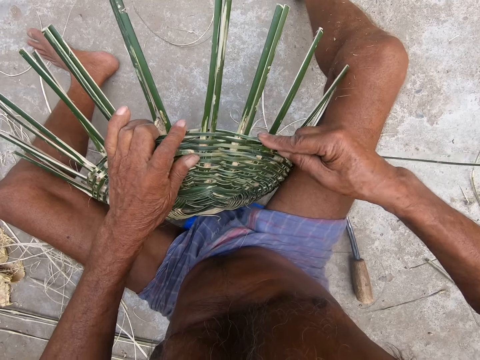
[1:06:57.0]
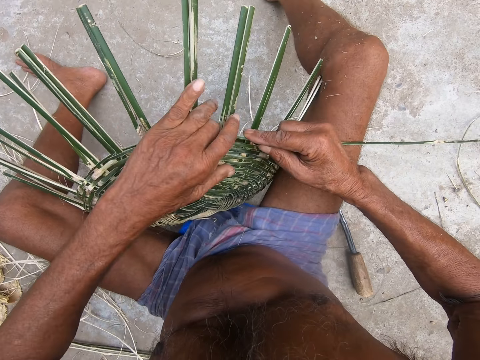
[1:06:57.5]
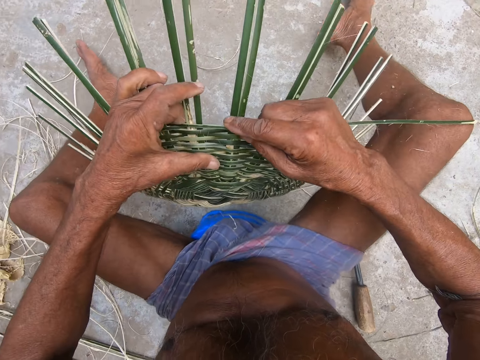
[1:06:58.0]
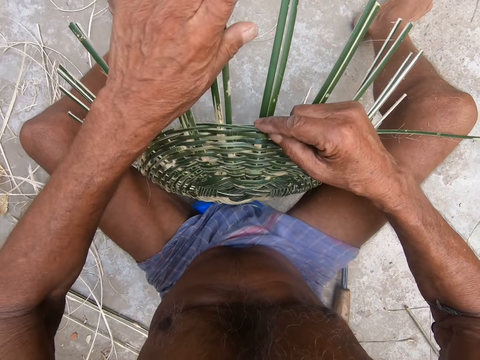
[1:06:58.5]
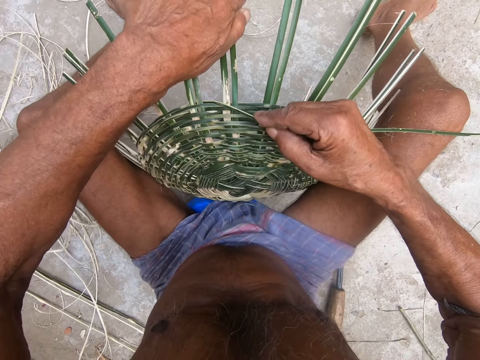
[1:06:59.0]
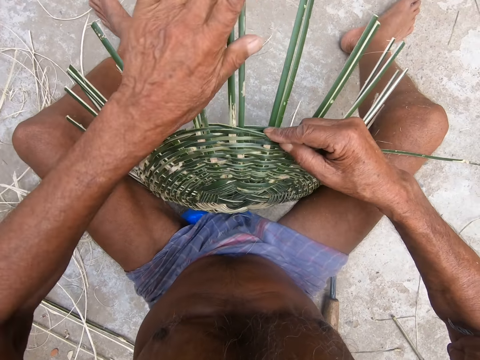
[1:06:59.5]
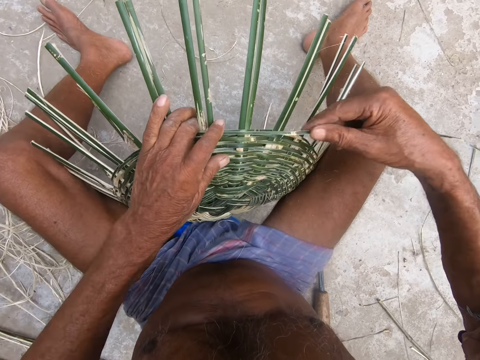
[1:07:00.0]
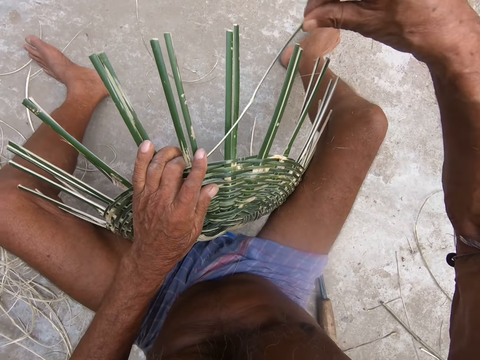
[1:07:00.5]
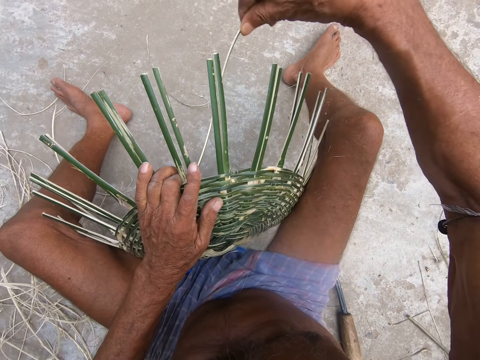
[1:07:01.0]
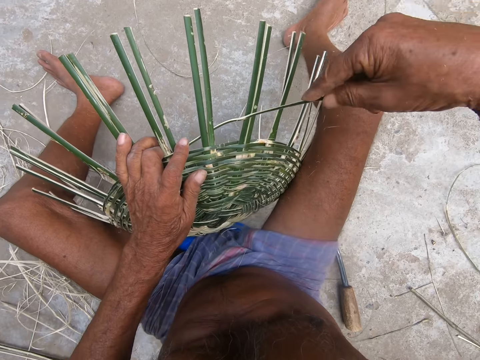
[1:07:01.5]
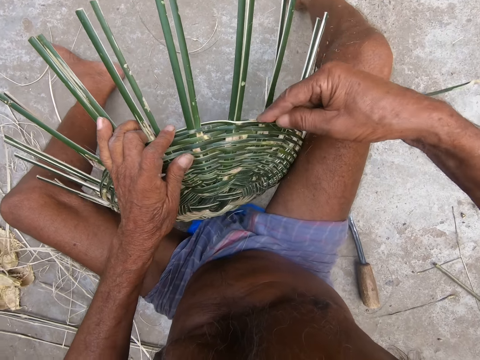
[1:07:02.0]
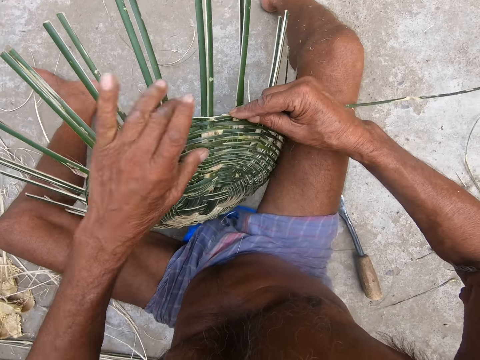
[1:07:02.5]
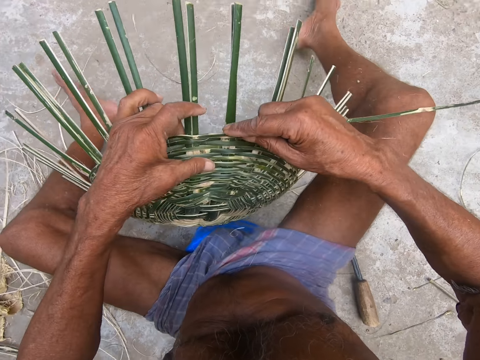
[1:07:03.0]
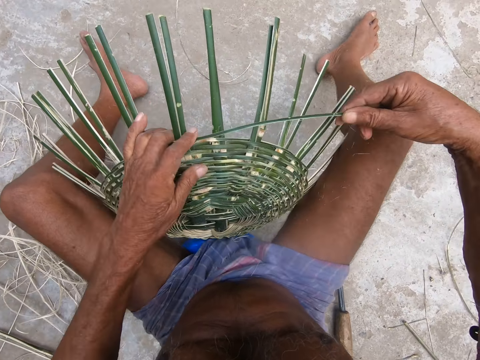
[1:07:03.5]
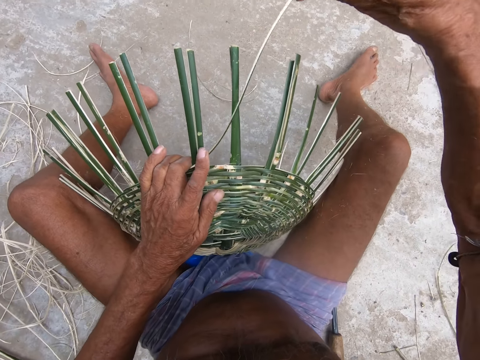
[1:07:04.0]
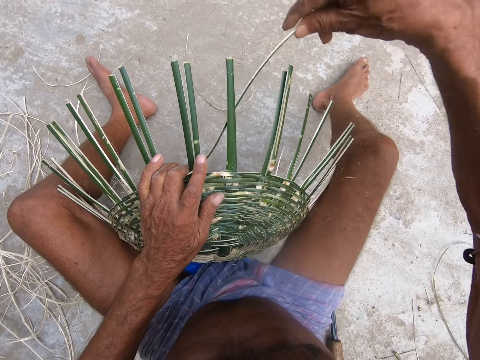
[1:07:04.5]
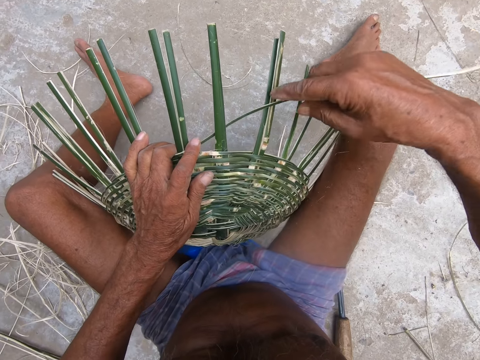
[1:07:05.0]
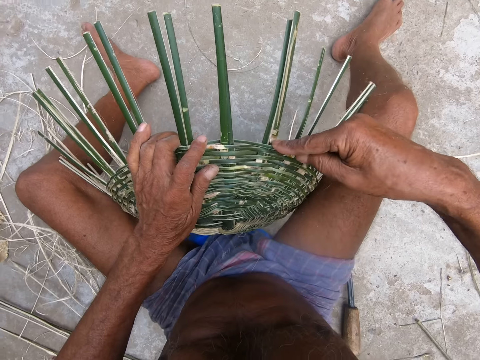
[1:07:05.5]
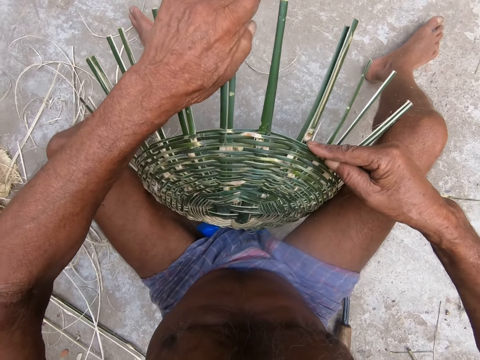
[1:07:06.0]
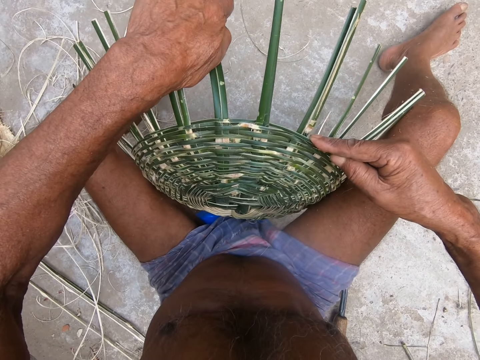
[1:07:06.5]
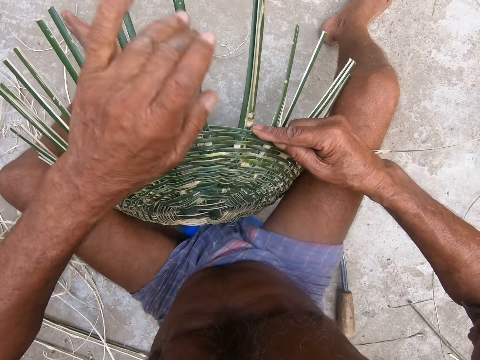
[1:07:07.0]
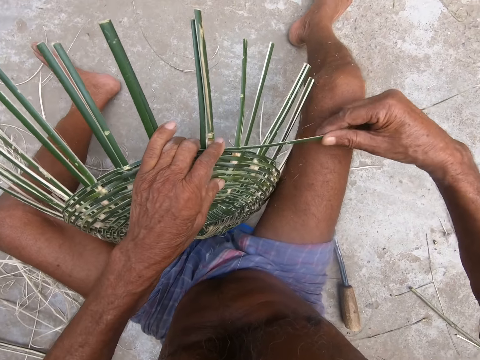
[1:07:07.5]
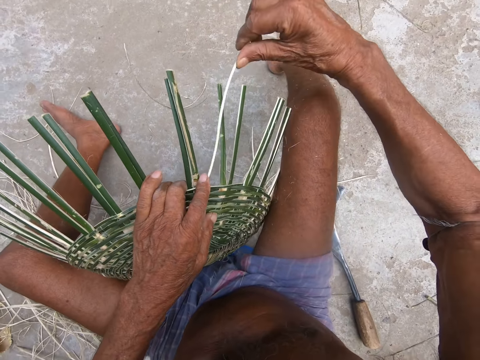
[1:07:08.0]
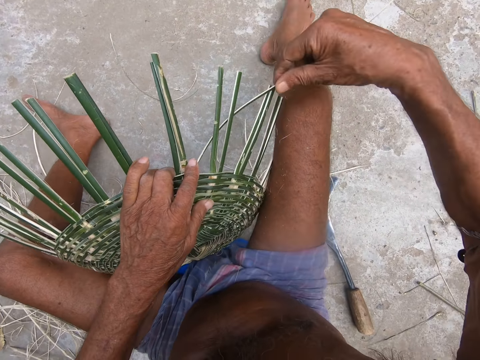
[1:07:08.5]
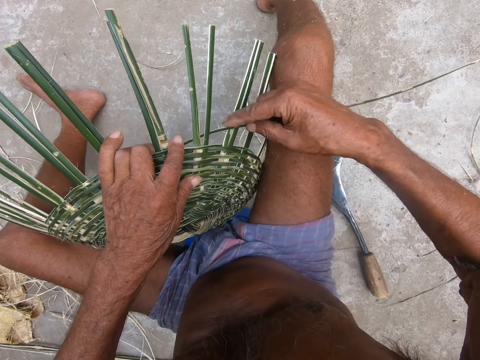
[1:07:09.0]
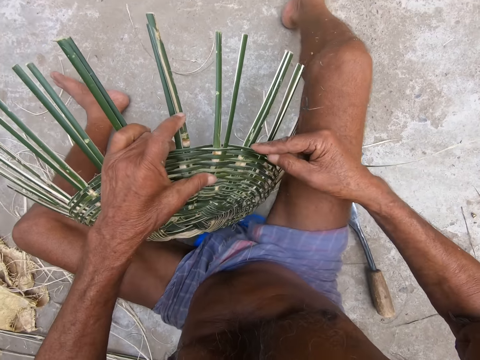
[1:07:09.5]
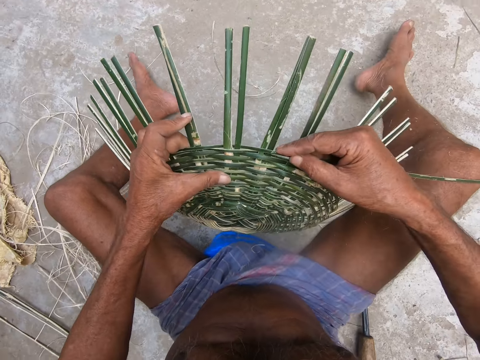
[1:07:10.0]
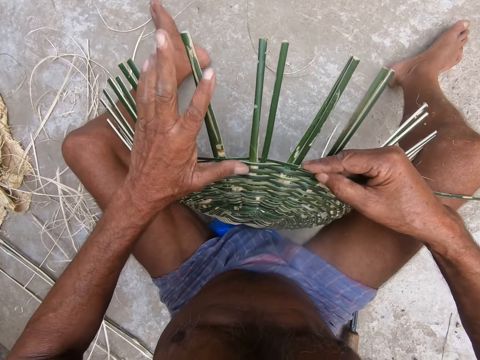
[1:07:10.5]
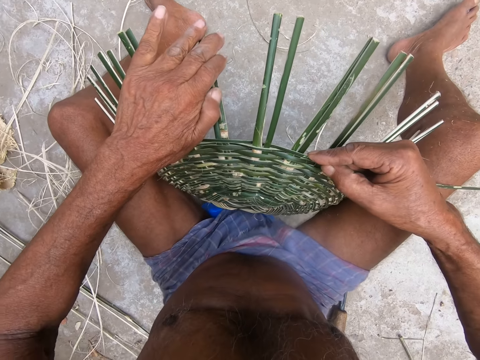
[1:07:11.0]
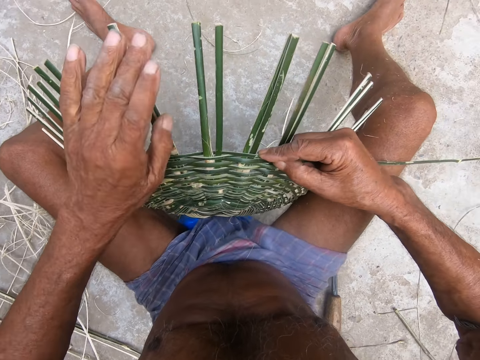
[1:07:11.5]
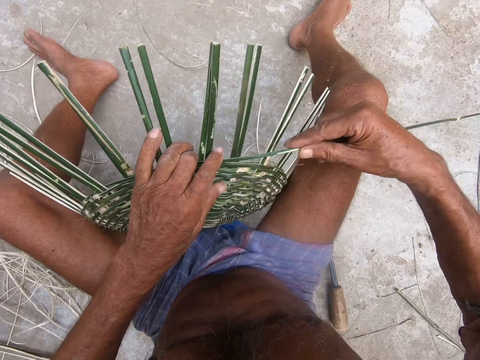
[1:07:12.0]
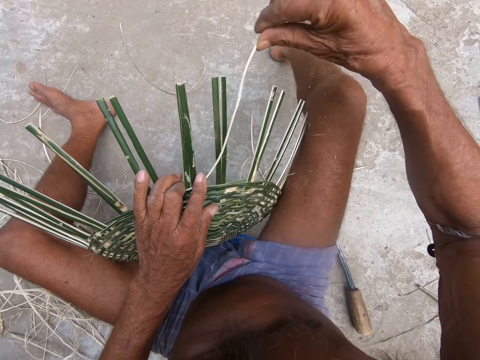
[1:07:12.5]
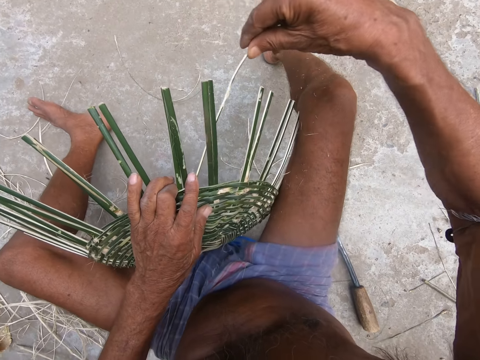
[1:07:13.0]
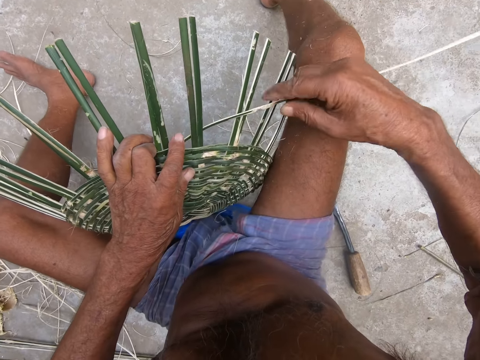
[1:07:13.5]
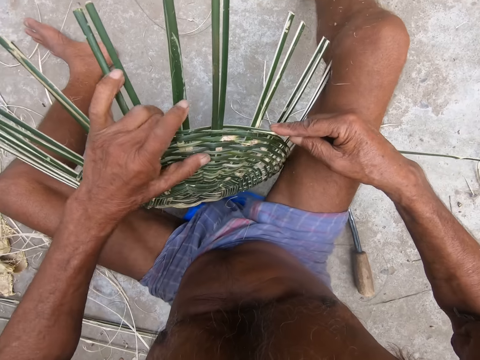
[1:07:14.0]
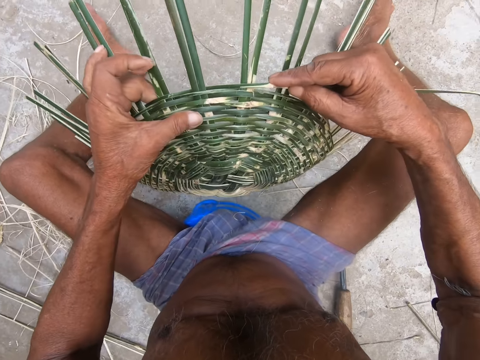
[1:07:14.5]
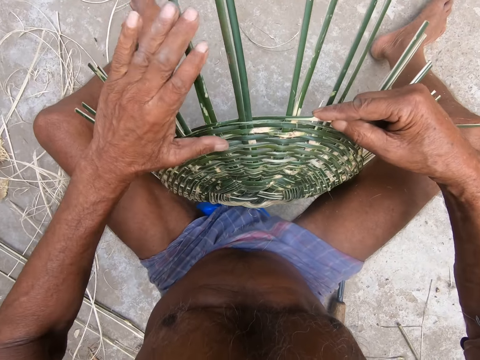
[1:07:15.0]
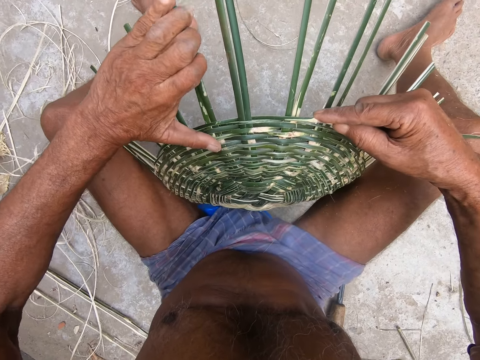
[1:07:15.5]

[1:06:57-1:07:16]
The camera wearer fixes a sisal. They rotate the basket. They push the sisal. They tighten the basket. They rotate the basket. They fix a sisal and push the sisal. They fix a sisal. They rotate the basket. They fix a sisal. They rotate the basket.

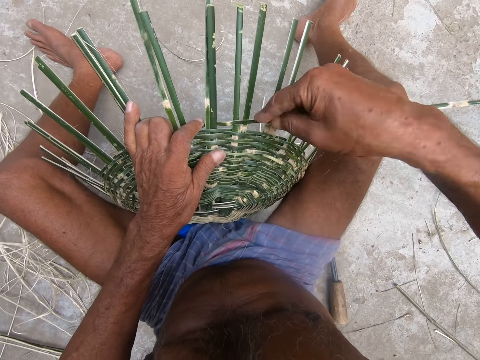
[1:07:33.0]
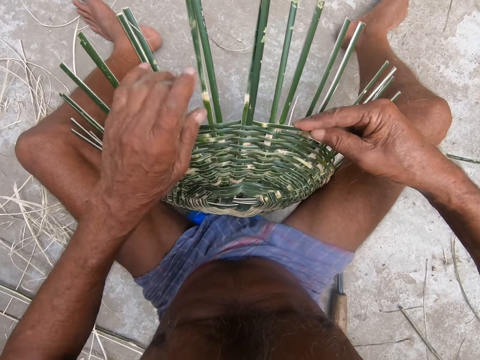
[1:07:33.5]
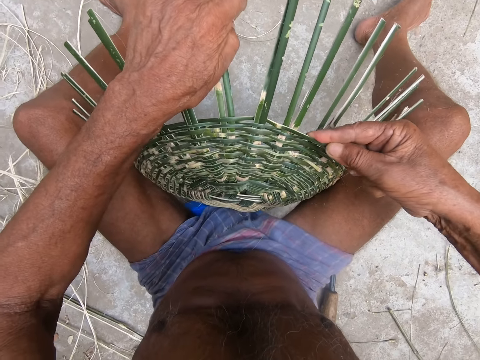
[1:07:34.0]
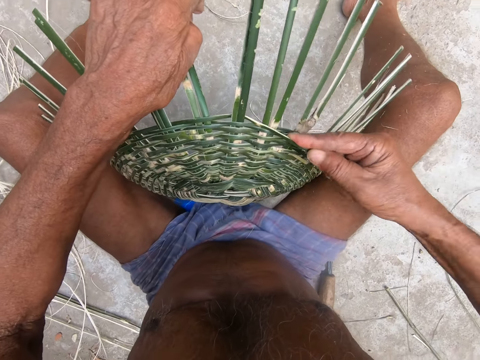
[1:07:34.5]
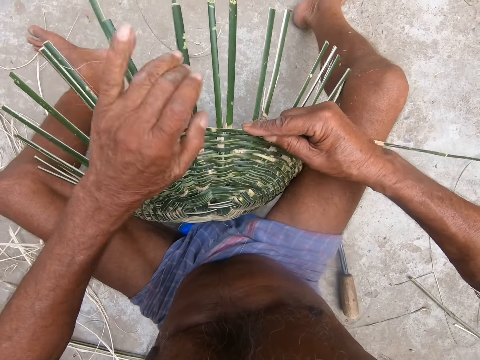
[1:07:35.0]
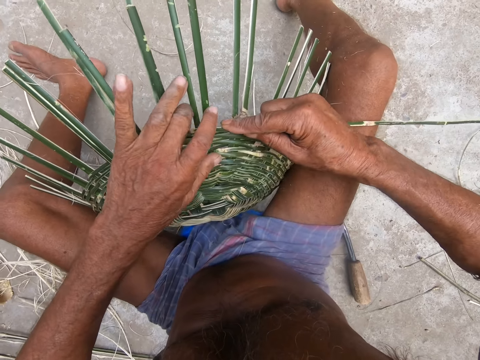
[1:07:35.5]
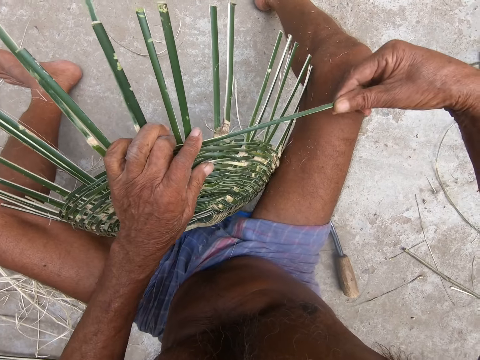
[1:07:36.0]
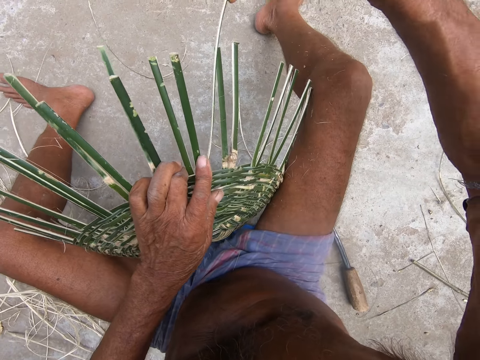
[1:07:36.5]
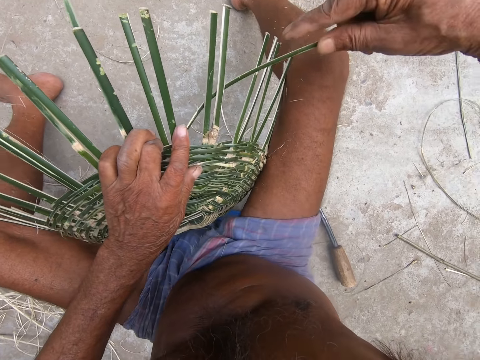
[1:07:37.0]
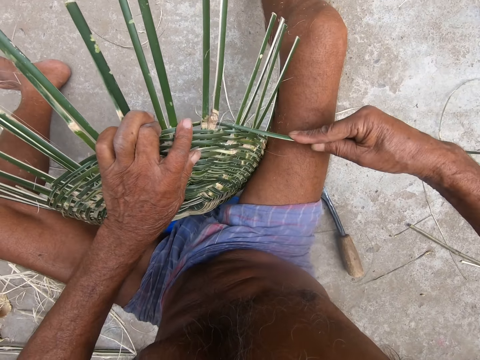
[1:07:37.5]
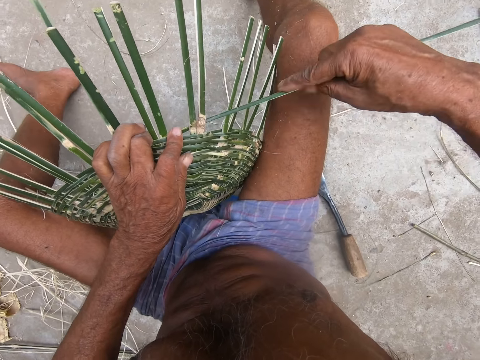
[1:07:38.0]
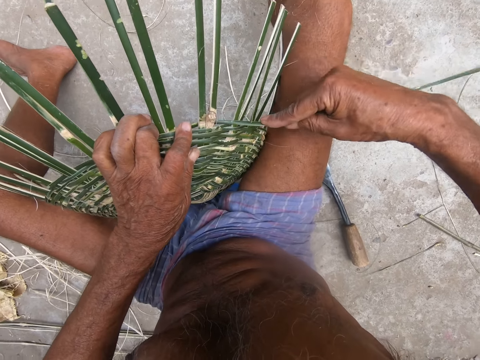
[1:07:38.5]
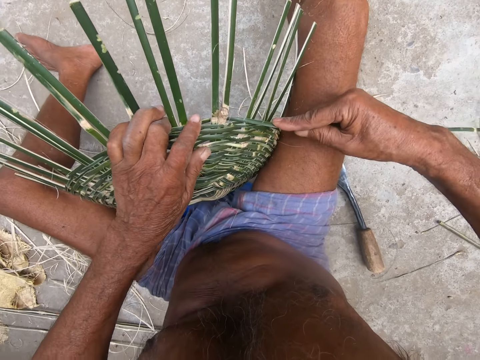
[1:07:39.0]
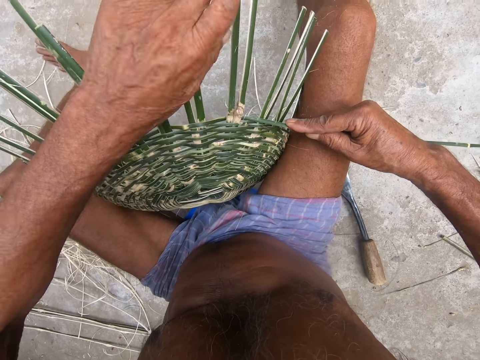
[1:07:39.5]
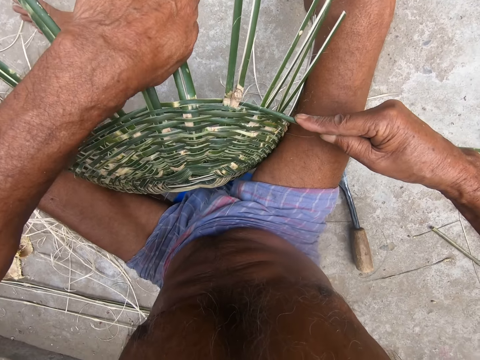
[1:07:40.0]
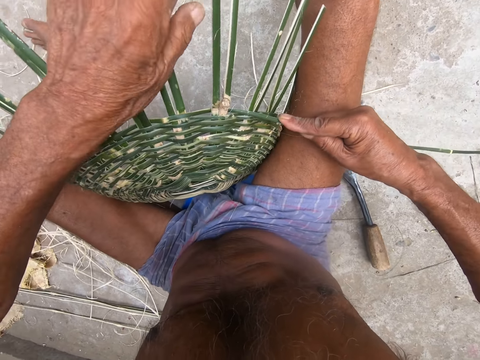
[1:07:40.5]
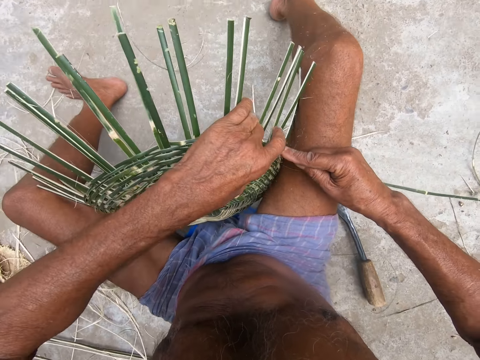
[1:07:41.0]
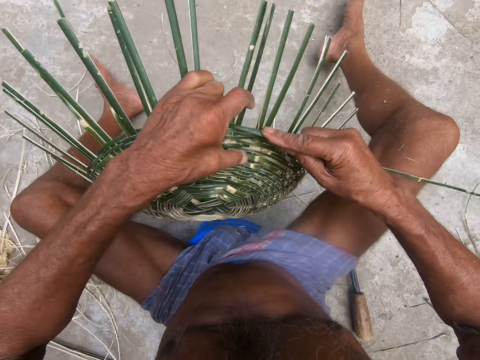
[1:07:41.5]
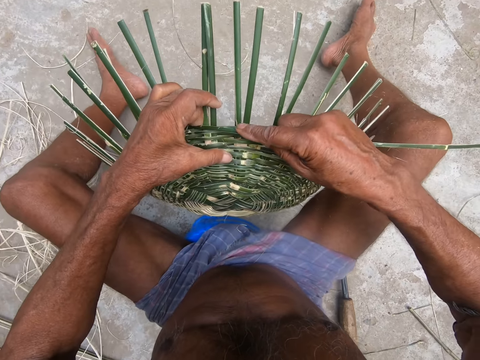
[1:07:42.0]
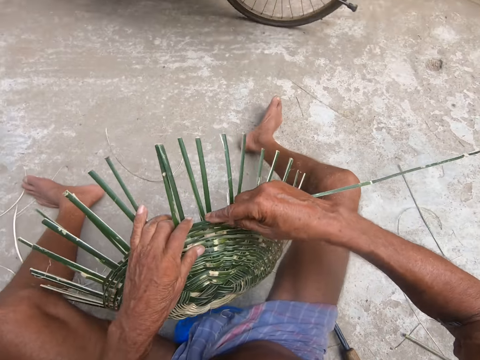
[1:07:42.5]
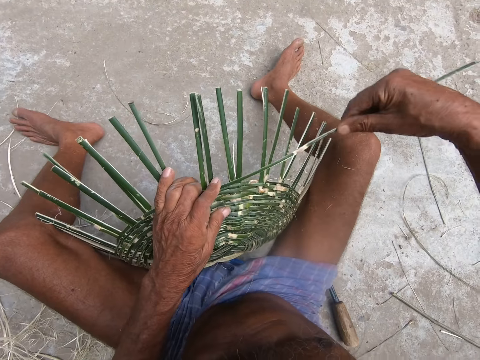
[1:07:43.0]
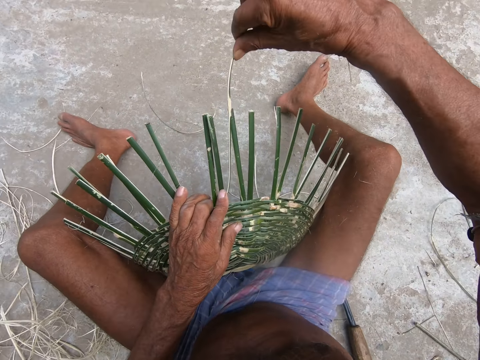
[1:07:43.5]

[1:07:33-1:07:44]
The camera wearer pushes a sisal. They fix a sisal. They straighten a sisal. They push a sisal. They rotate the basket. A man rides a bicycle past the camera wearer.
